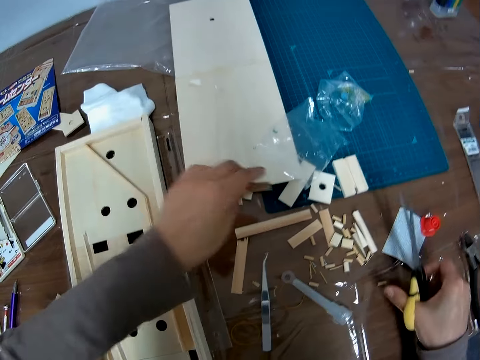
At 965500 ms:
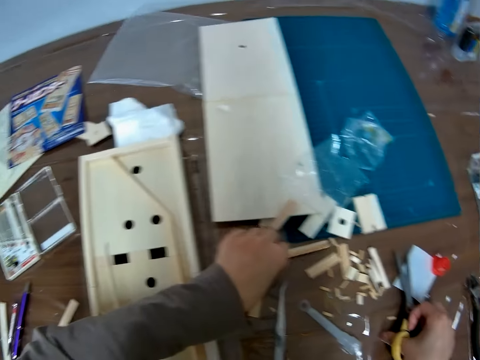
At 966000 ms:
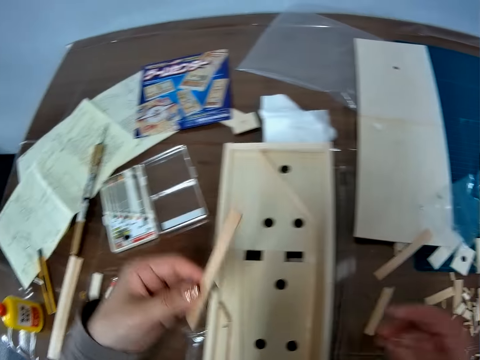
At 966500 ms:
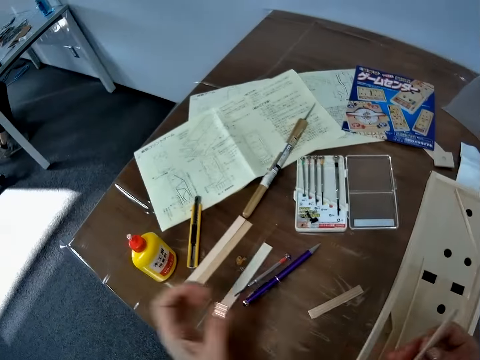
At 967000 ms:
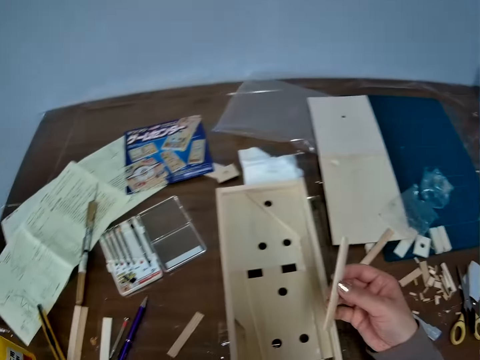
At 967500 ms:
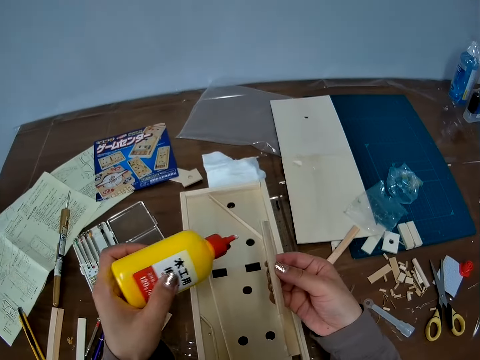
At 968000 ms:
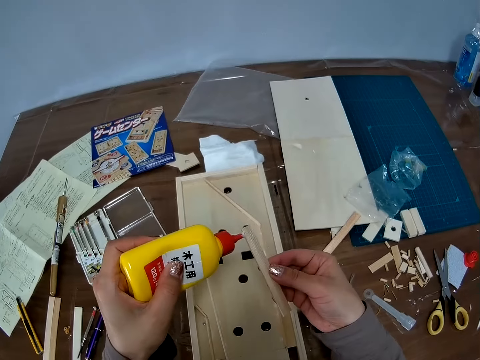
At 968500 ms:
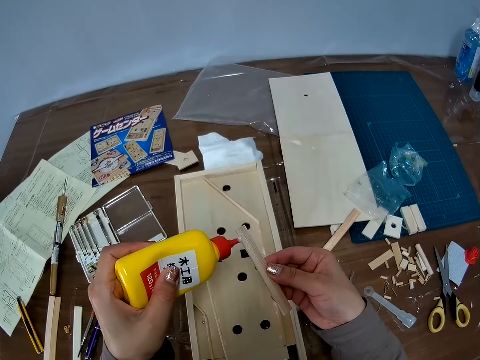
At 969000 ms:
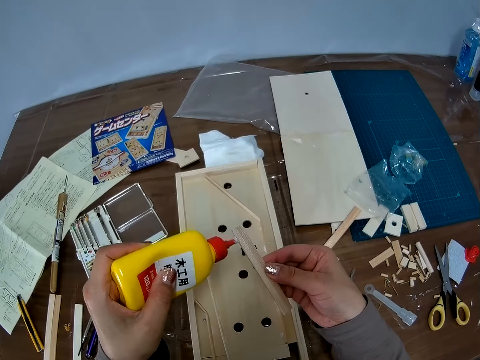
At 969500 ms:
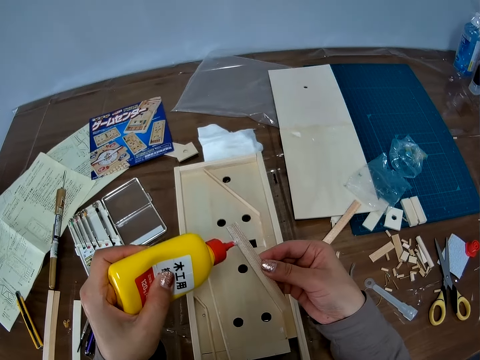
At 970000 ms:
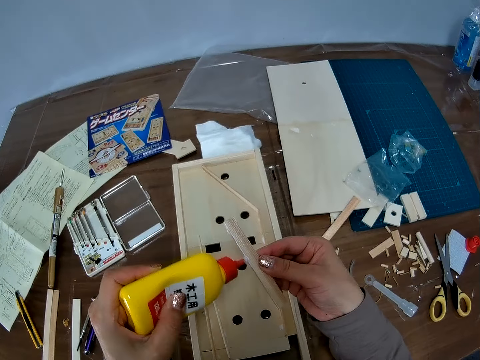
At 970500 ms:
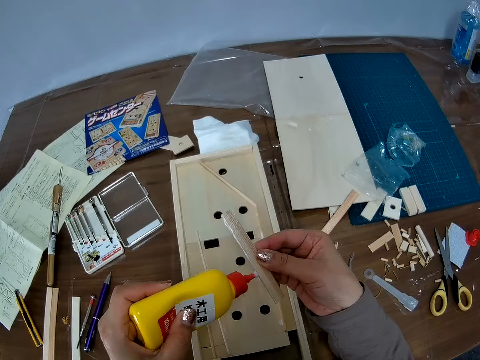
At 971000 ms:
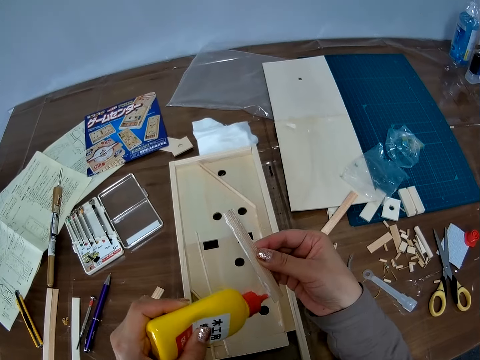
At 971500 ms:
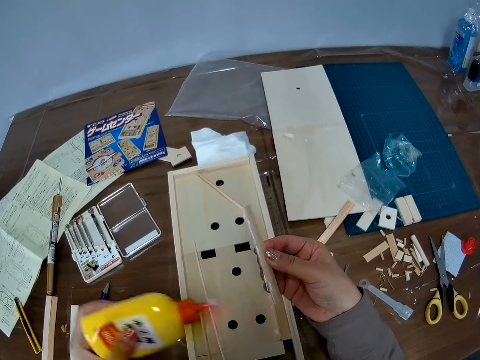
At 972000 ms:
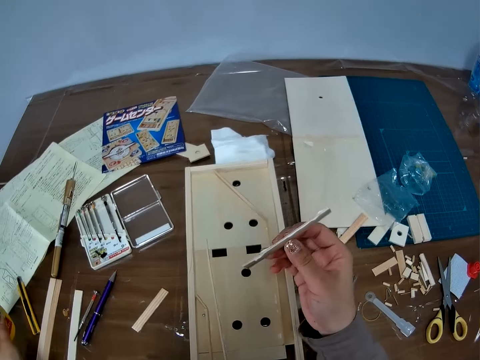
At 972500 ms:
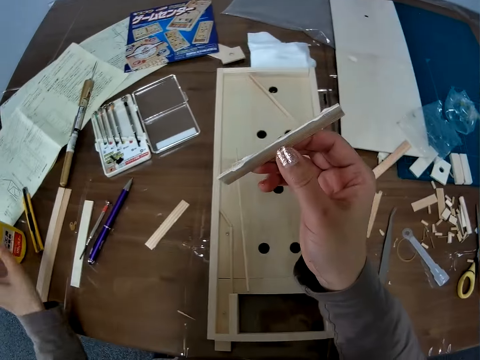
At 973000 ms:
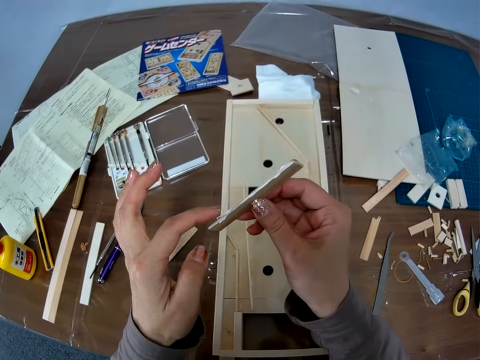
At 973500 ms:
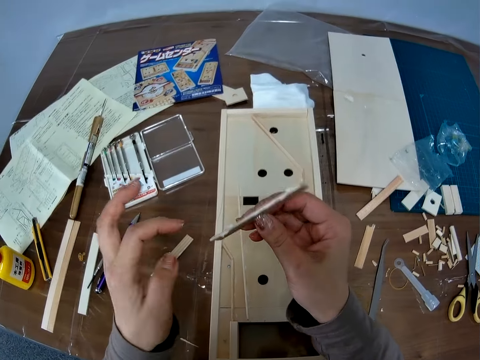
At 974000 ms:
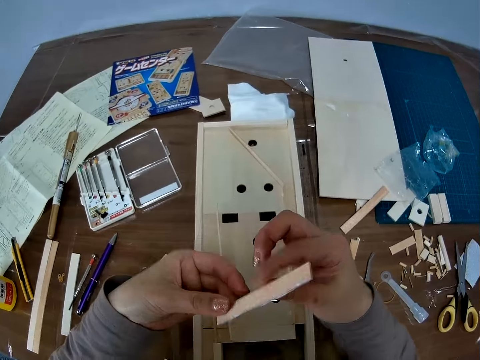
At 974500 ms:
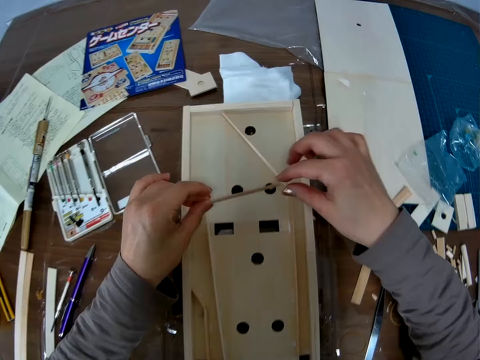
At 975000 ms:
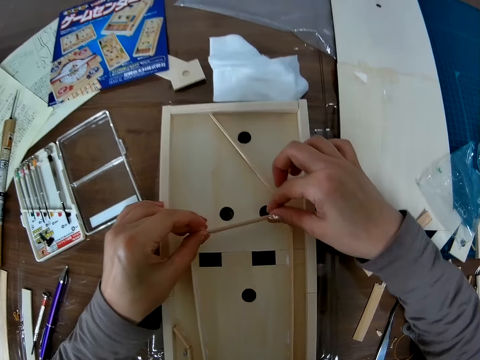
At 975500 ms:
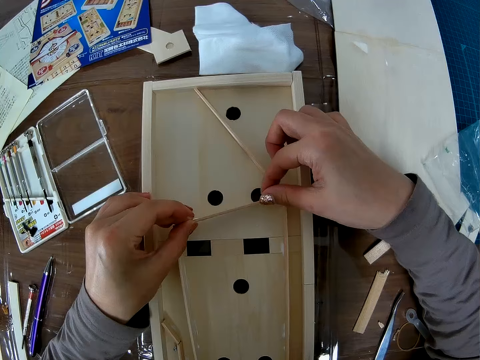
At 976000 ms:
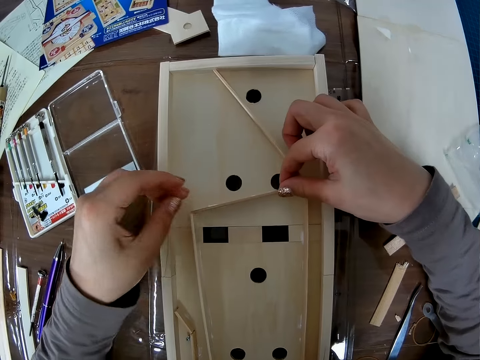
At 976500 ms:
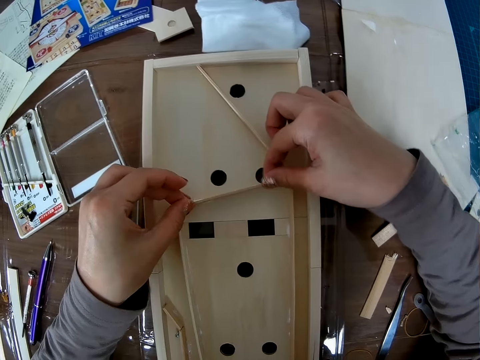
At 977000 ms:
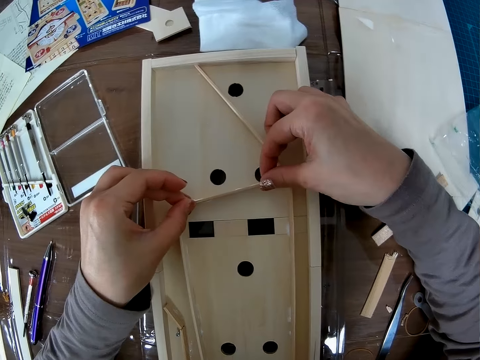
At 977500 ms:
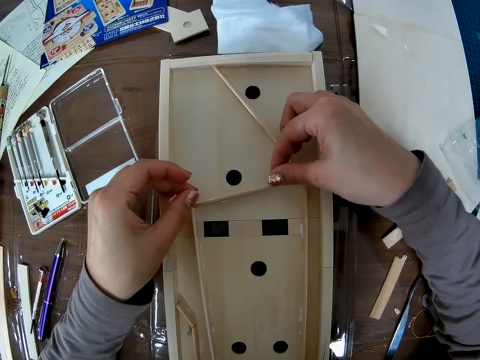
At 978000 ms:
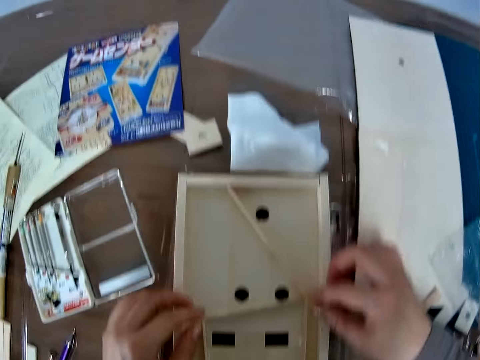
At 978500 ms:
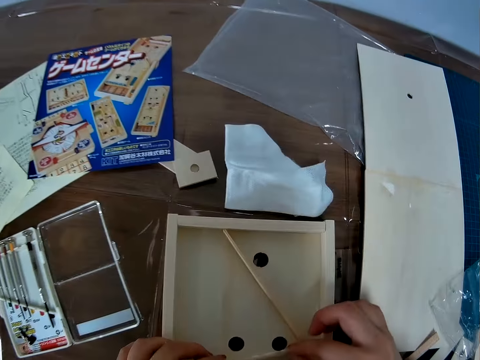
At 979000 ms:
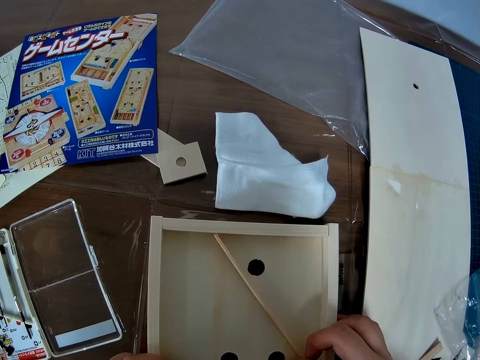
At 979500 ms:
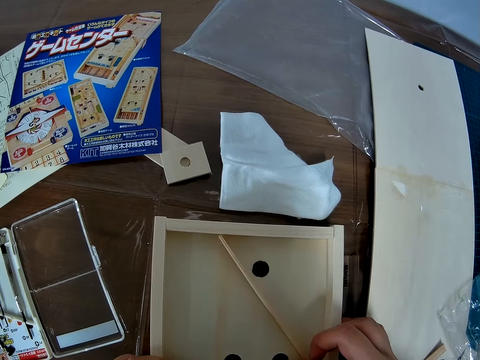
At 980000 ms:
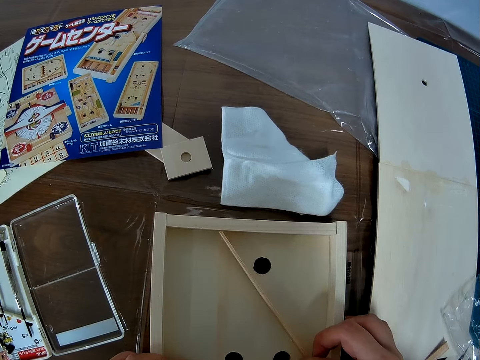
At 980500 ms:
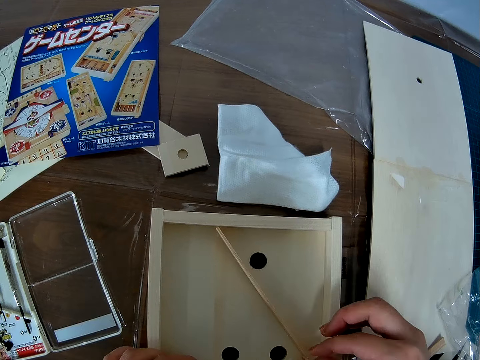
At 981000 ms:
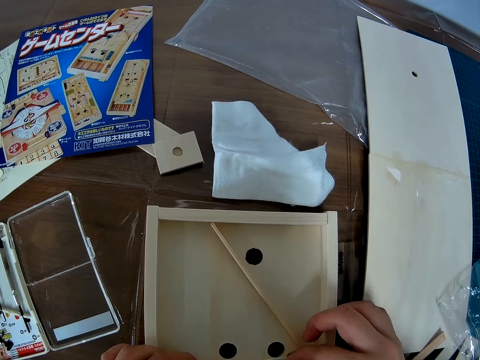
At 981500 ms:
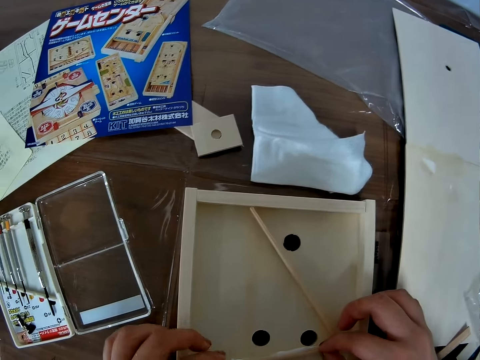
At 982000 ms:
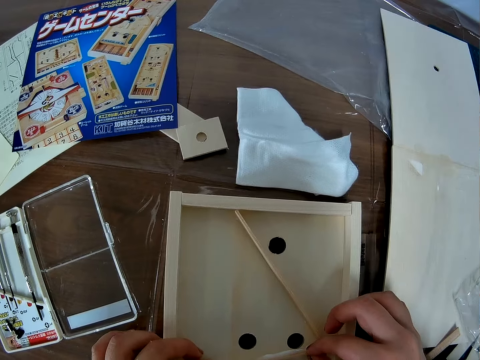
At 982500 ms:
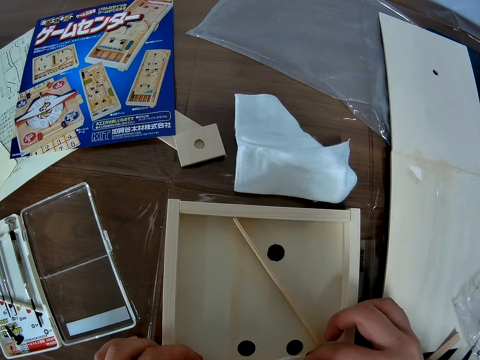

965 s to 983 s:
The camera wearer drops the pieces of wood on the table. She drops the scissors back on the table and picks up another piece of wood or wood craft material on the table. She exchanges the hand holding the wood craft material. She picks up a bottle of glue on the table. She applies the glue on the piece of wood. She drops back the bottle of glue on the table. She applies the glue on the wood craft material. She adjusts the glue on the piece of wood with her left hand. She turns the wood craft material. She places the piece of wood with glue on the wooden craft. She adjusts the piece of wood in the wooden craft.

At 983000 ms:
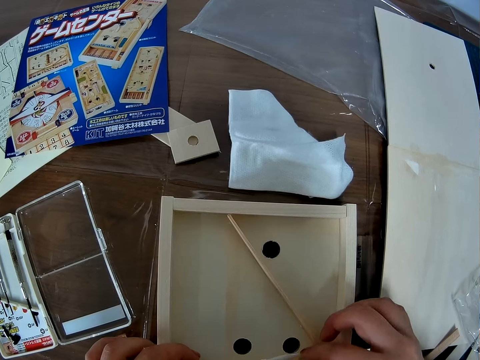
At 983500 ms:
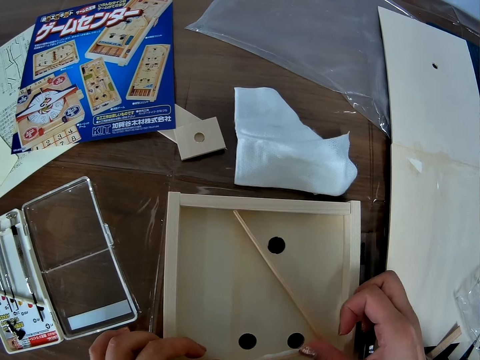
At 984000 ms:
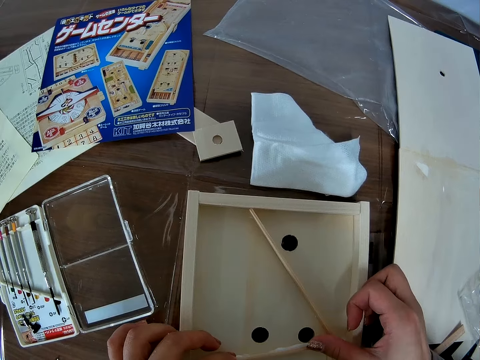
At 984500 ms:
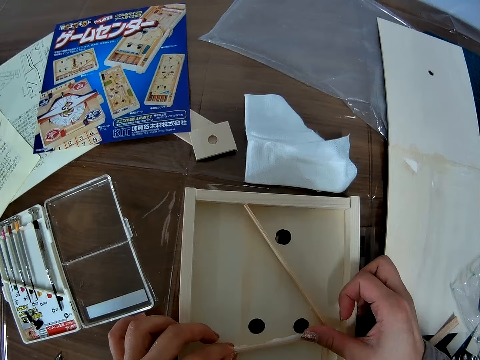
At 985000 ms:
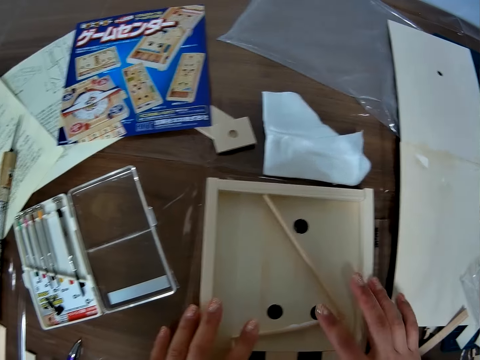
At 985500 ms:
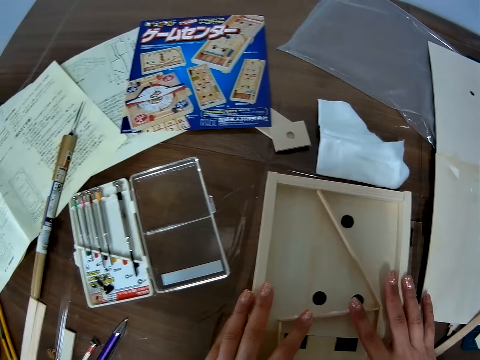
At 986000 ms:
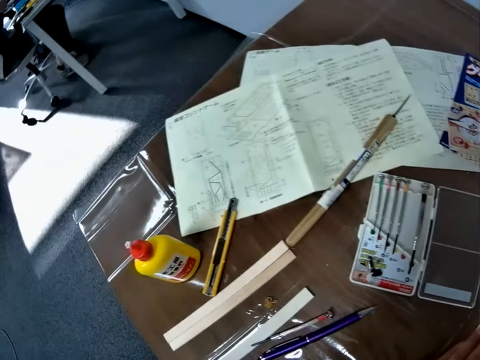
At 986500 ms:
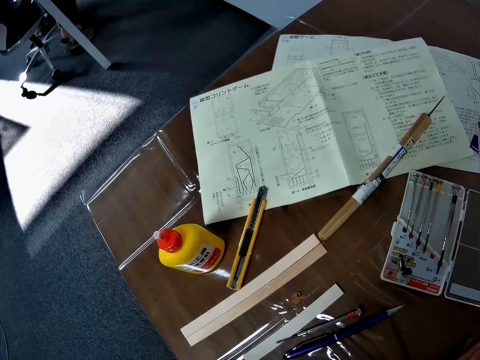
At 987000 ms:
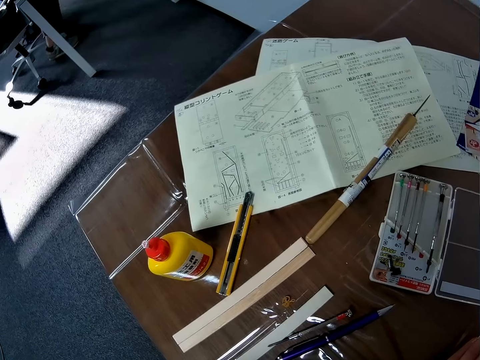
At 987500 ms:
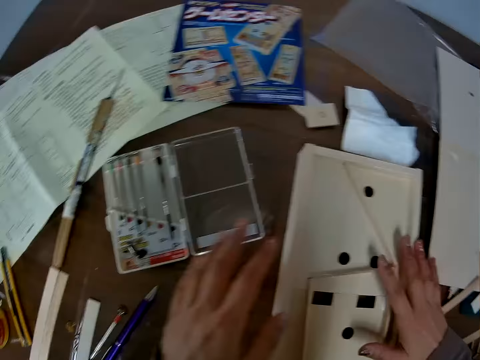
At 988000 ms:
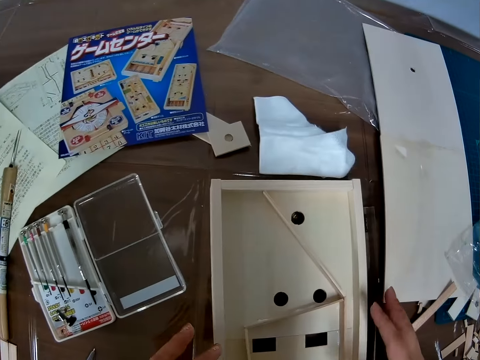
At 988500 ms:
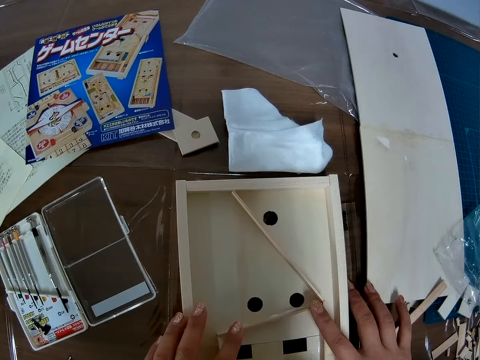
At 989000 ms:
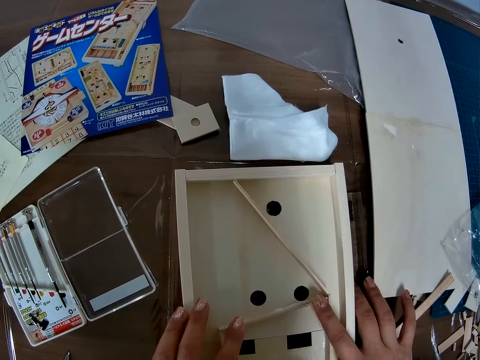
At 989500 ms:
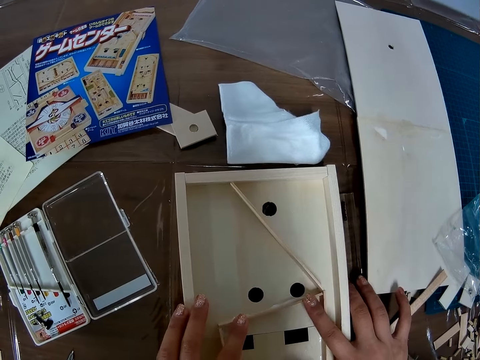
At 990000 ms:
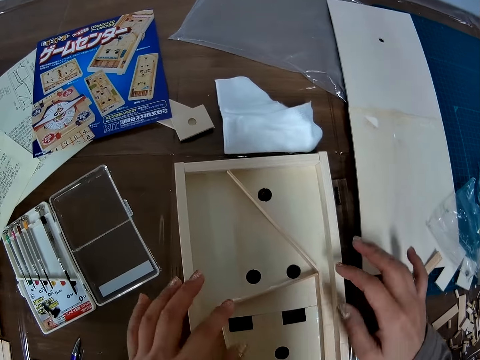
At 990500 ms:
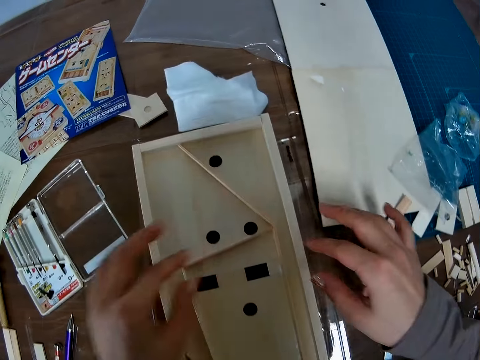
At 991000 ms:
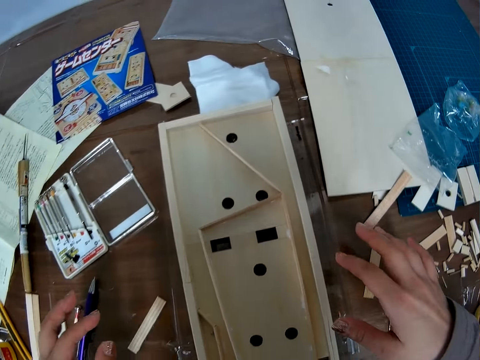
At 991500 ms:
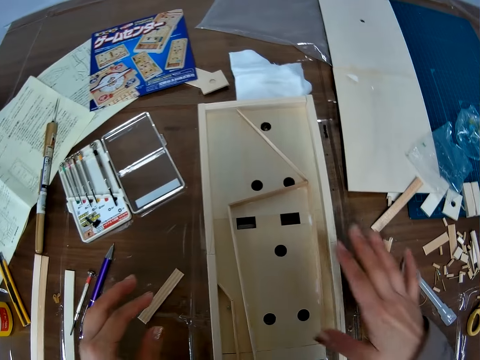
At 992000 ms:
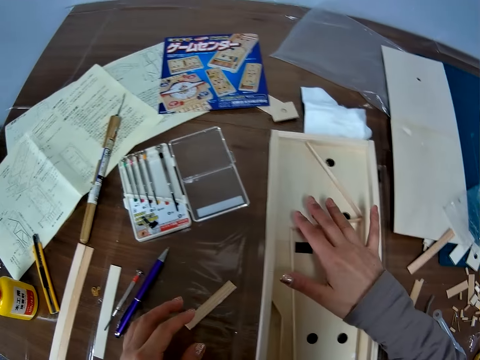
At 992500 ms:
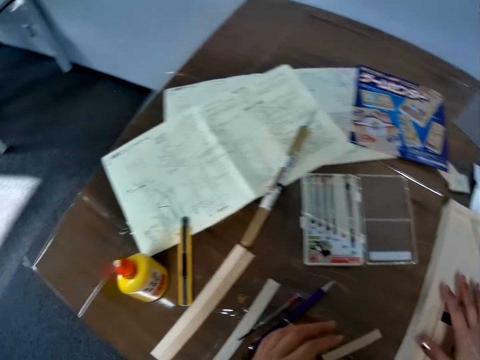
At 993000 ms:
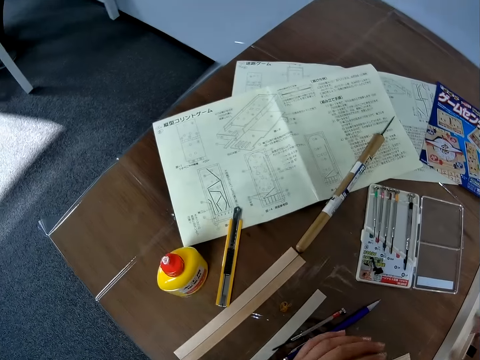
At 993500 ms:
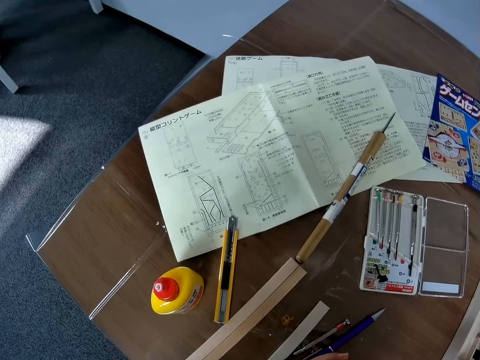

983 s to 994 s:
The camera wearer places hands on the pucket game board craft.
